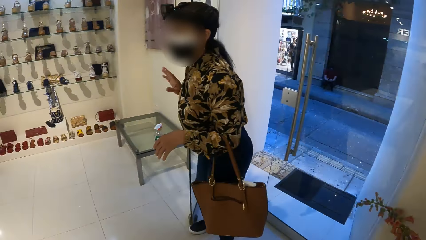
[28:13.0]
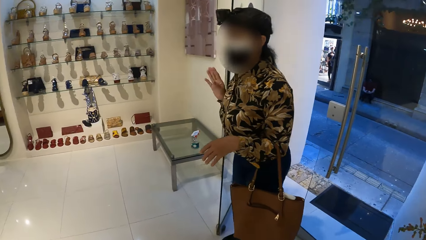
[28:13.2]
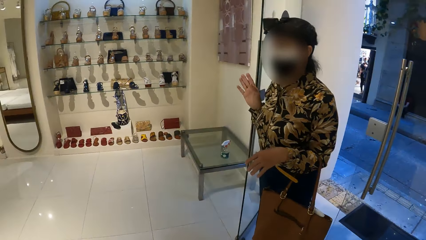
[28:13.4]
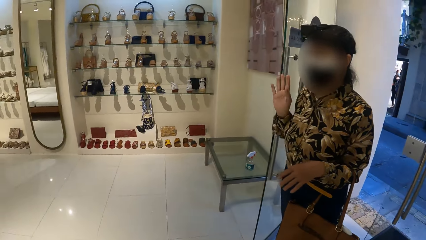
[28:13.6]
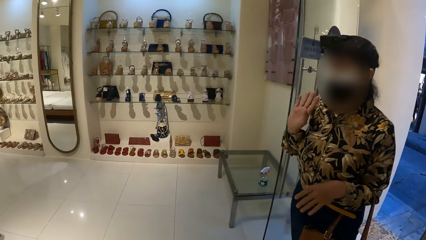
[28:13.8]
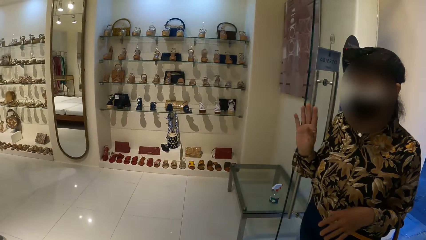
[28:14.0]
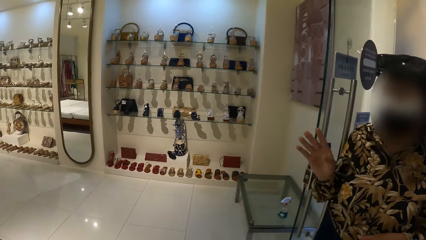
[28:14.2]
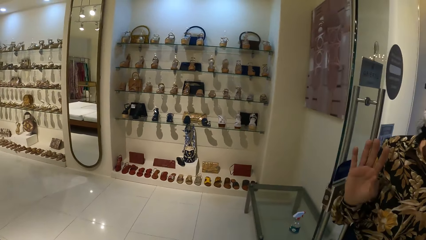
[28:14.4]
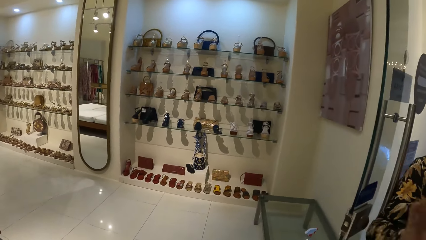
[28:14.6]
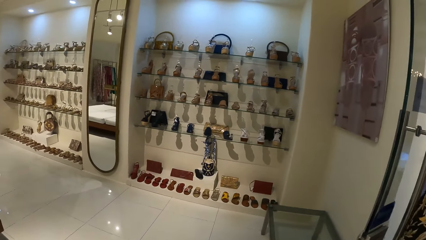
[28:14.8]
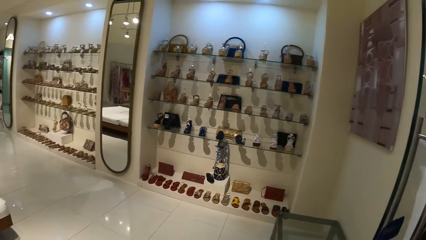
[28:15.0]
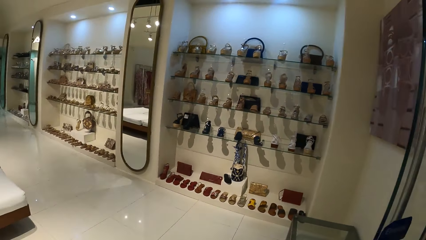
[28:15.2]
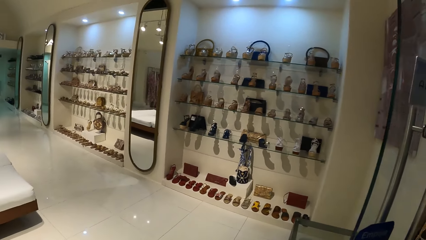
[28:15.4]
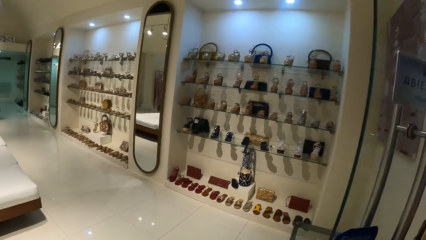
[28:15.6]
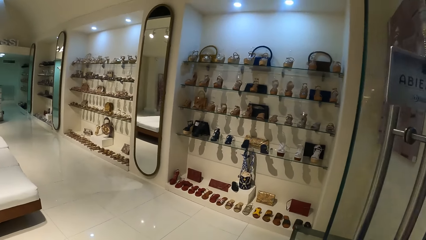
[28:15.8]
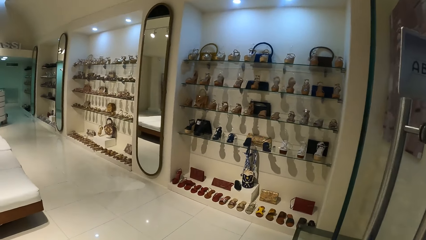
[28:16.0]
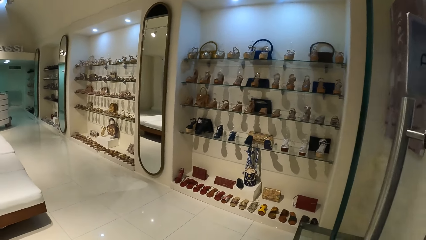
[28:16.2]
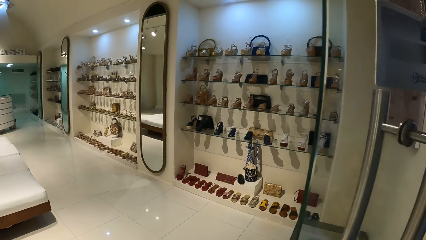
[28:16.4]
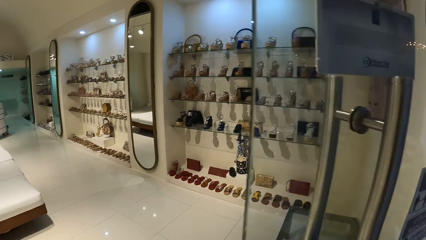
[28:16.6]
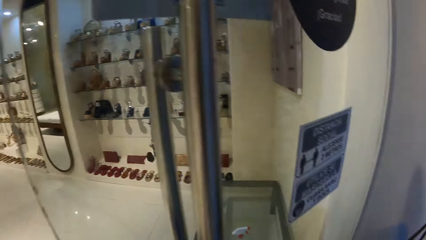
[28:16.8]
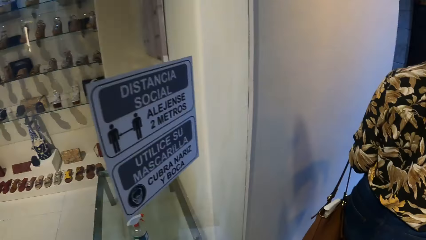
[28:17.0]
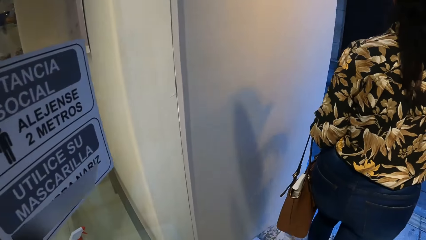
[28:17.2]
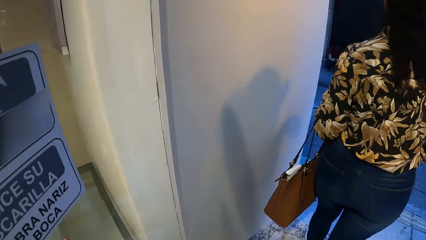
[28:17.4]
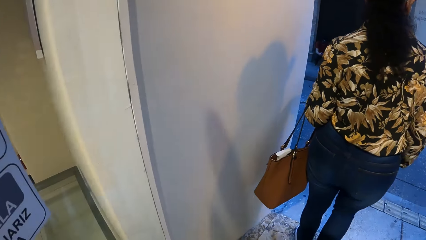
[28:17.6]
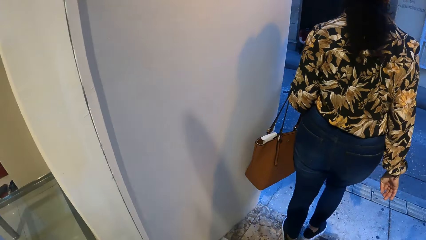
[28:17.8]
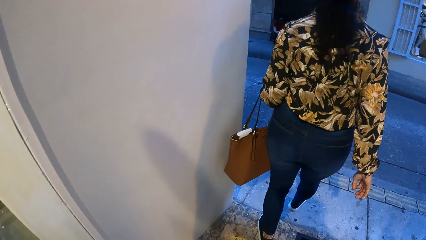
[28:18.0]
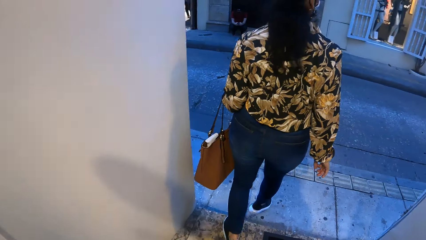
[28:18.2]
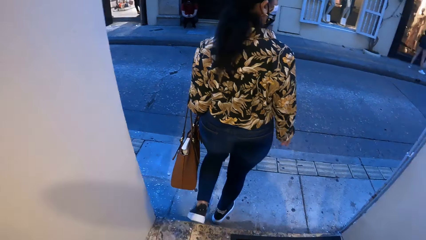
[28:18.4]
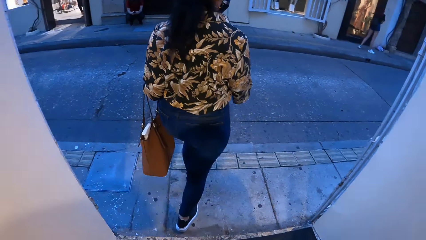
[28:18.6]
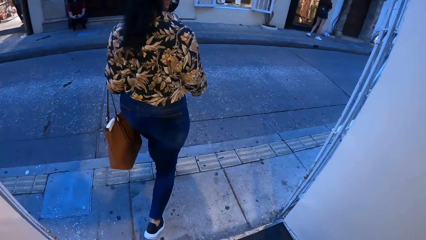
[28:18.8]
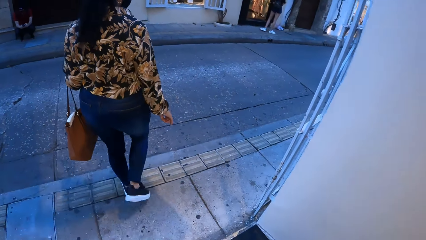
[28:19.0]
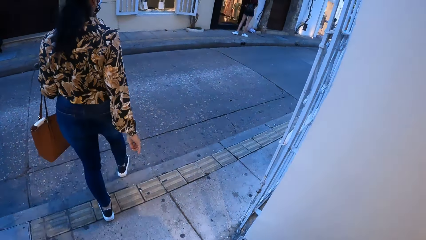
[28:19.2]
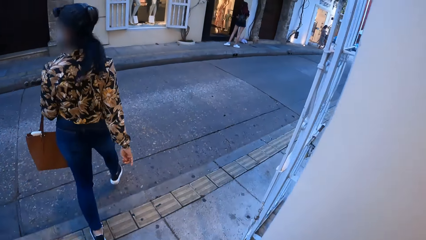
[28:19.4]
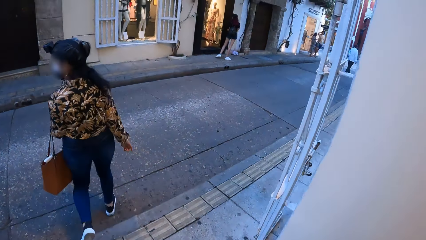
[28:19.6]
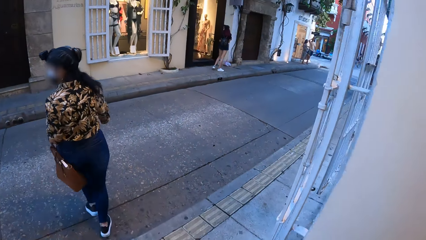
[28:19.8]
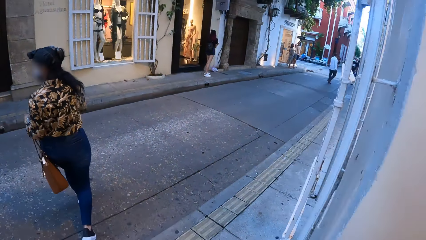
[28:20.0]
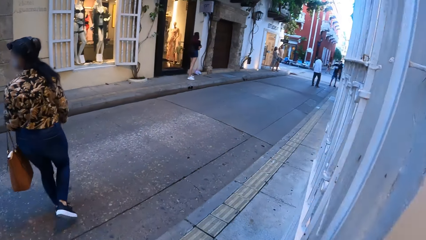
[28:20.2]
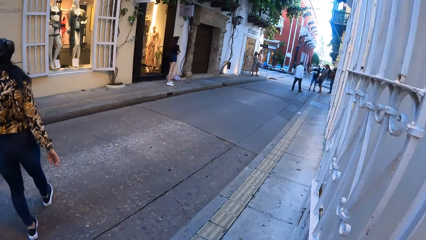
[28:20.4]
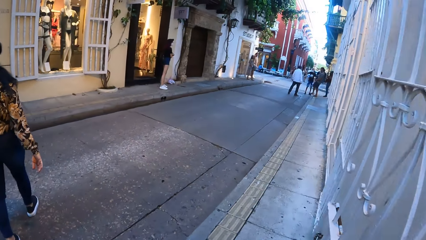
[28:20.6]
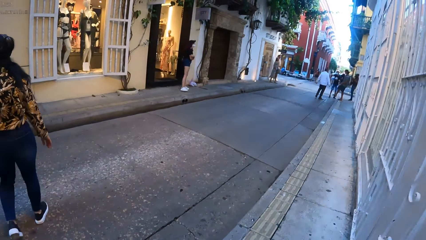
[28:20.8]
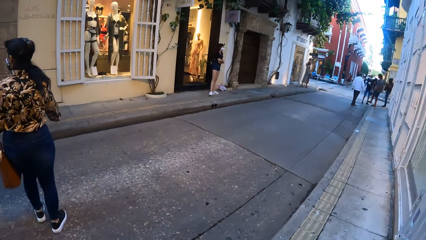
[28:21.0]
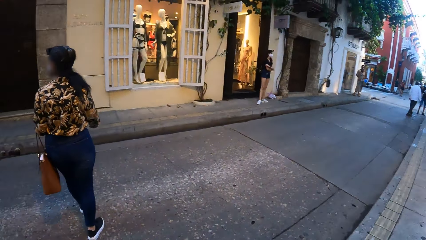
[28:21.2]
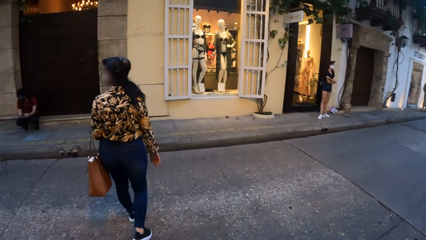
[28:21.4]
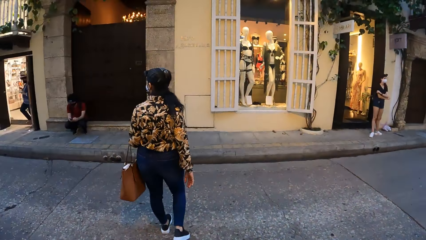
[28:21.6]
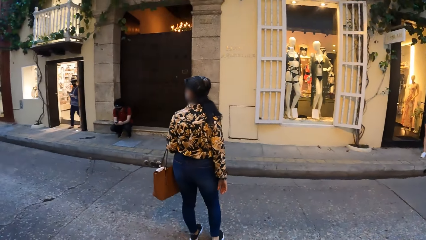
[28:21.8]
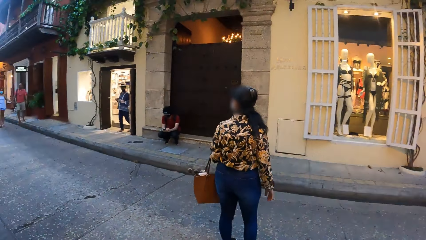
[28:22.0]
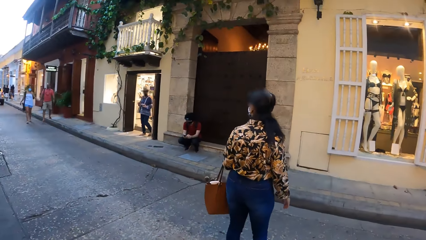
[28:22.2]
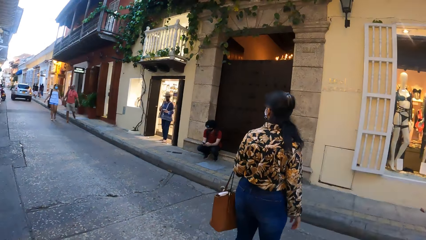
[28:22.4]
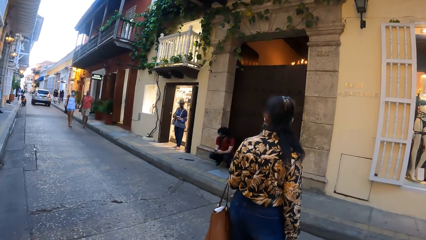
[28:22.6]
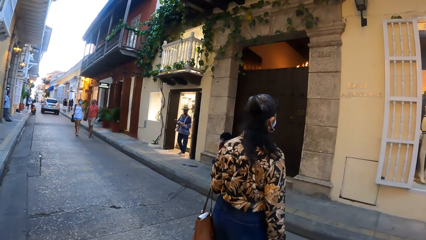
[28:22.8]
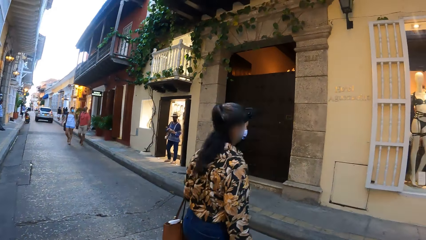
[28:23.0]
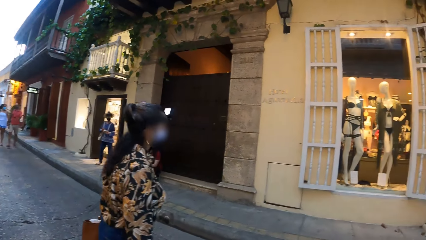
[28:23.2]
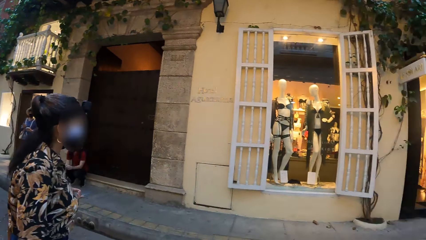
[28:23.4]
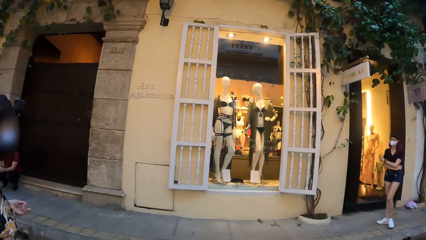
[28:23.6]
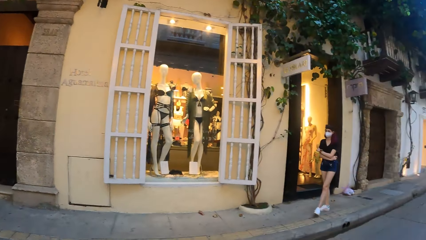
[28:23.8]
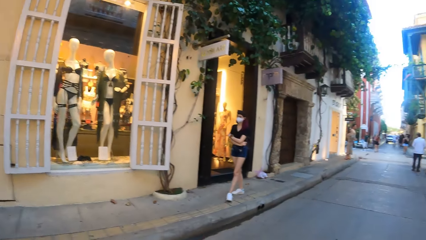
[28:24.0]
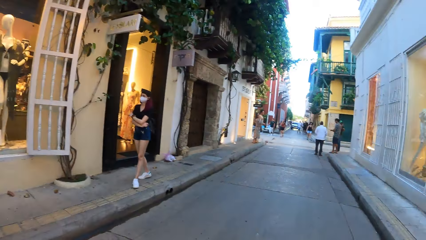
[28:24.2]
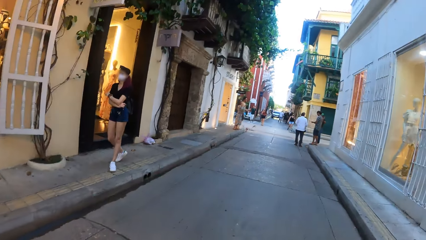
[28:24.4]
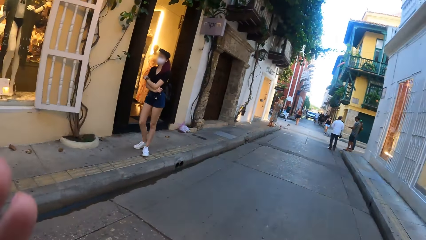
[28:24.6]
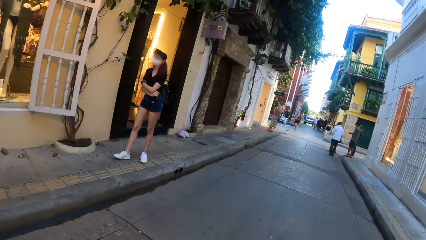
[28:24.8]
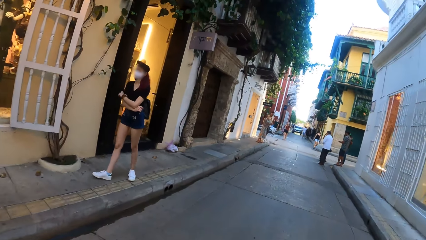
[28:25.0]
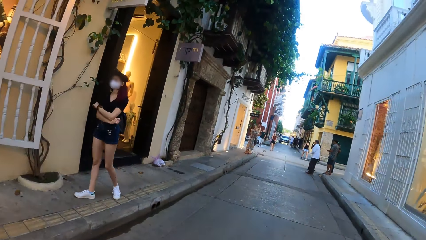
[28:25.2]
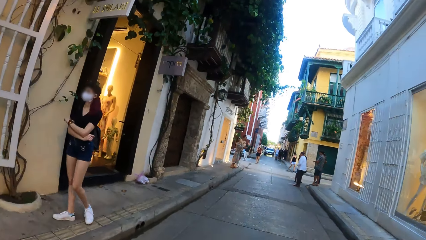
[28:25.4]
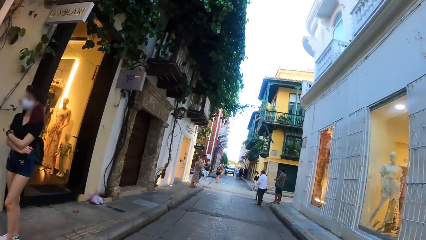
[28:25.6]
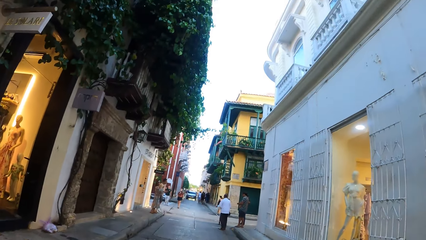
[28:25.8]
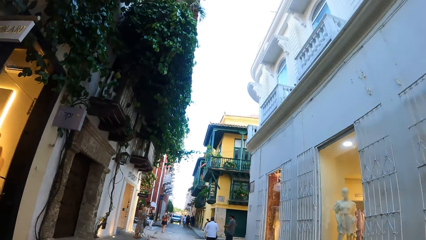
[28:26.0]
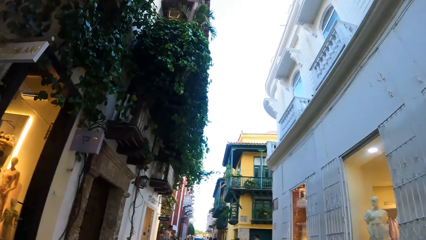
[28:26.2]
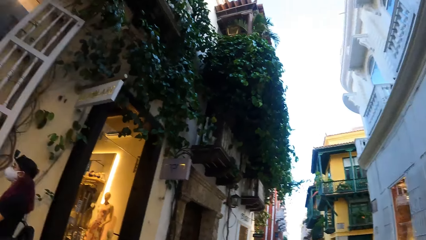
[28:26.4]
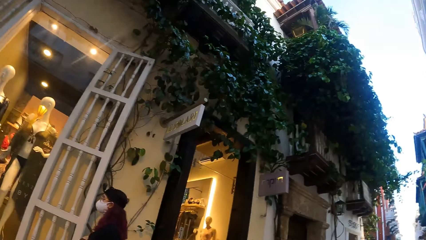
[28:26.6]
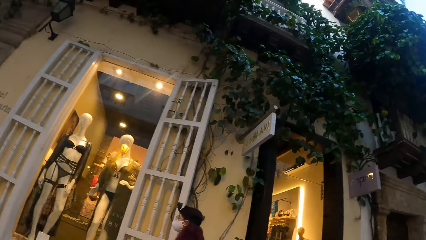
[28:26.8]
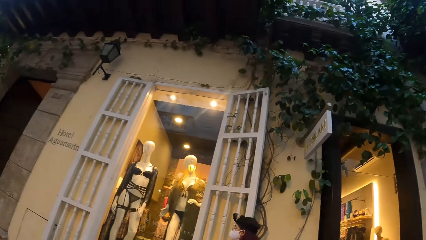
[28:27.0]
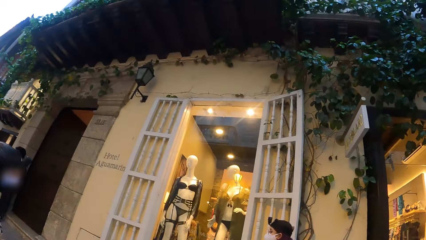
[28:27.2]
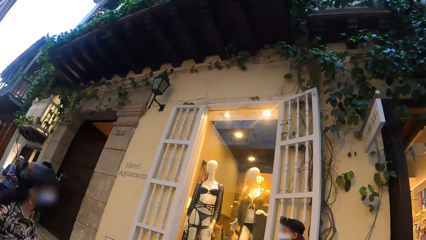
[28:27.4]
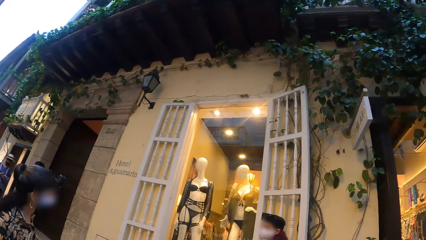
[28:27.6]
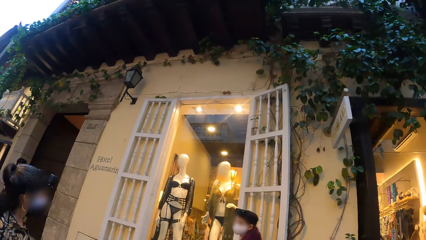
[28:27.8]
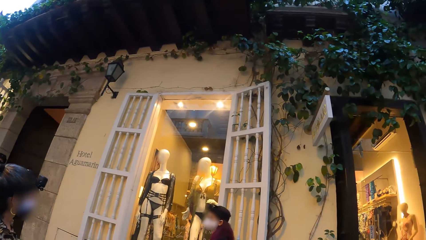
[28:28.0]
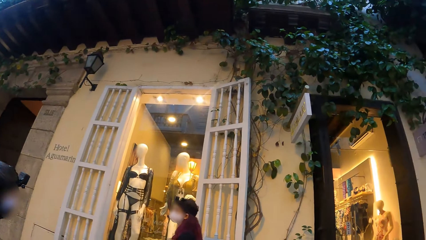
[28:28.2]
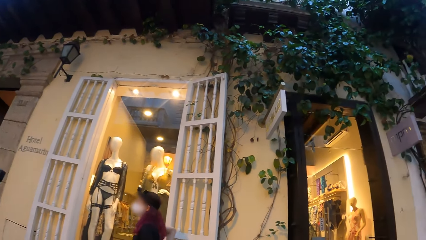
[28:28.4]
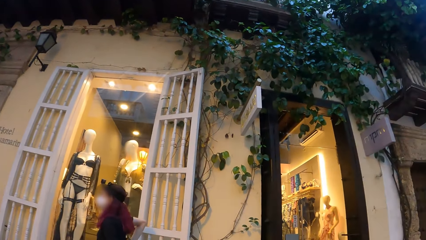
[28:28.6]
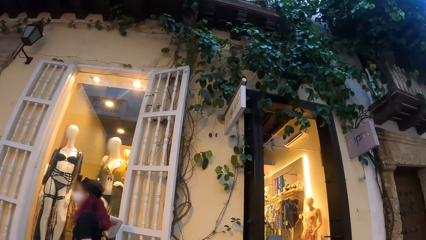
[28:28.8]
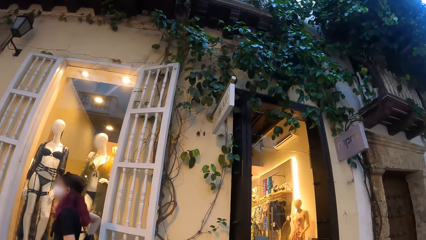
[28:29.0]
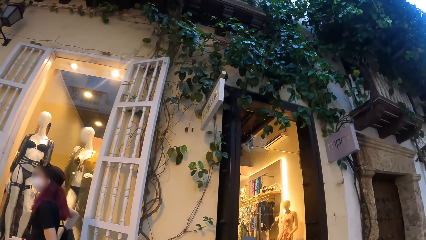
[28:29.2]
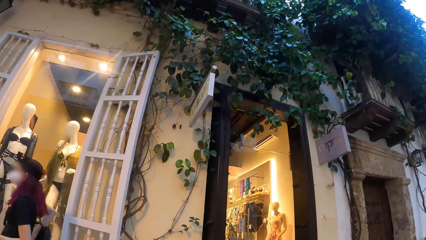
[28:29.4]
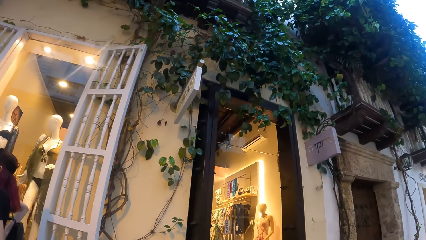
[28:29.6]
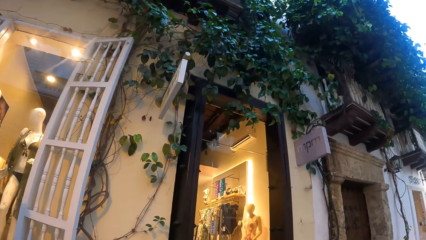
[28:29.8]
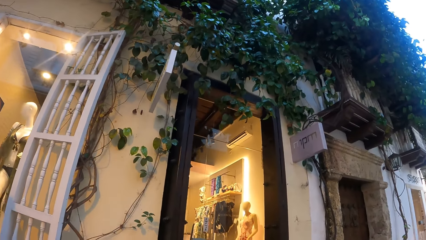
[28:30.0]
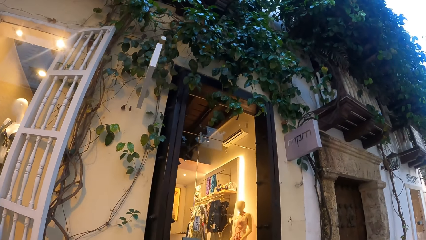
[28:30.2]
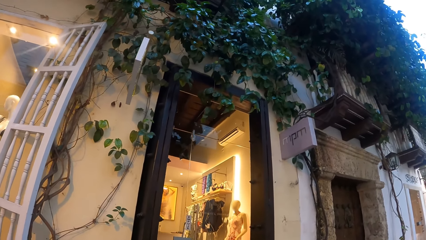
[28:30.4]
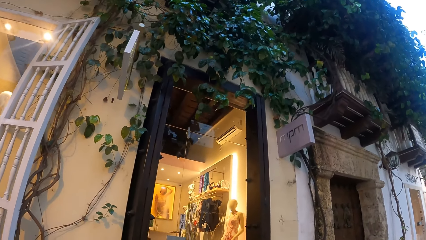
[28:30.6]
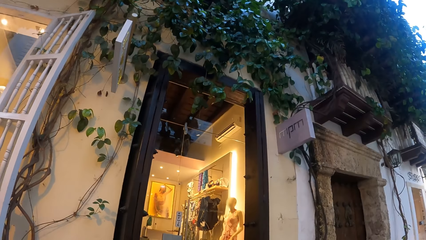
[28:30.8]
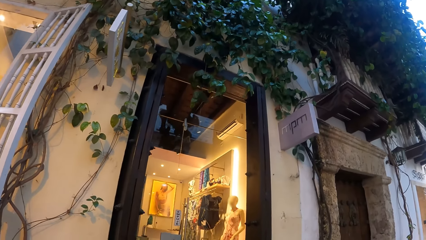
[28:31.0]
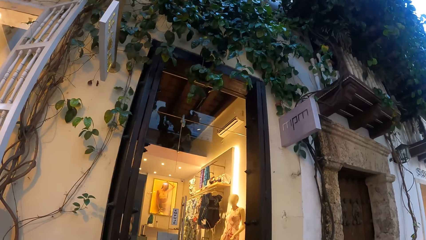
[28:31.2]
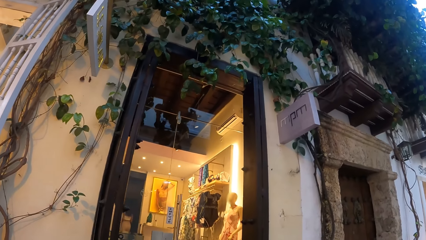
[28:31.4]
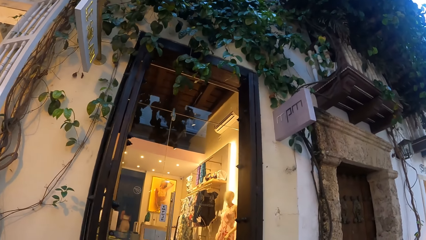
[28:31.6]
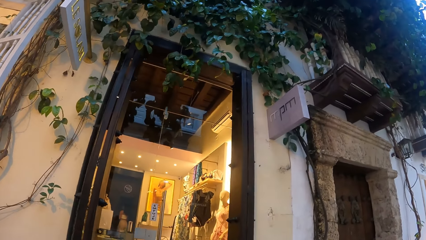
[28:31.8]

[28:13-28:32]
The camera wearer looks at a lady. The lady waves at the camera wearer. The camera wearer looks around the shop. They walk around. The lady walks around. The camera wearer walks along the road. They look inside the shop.
